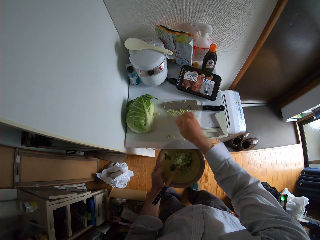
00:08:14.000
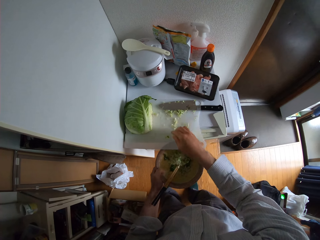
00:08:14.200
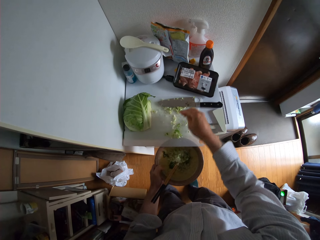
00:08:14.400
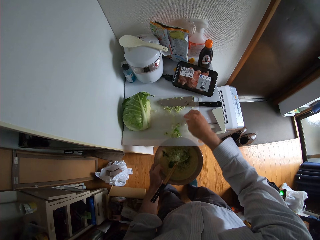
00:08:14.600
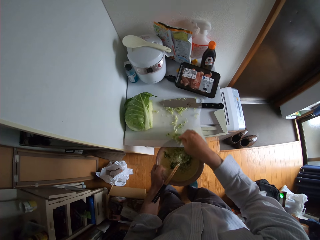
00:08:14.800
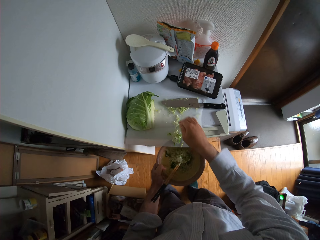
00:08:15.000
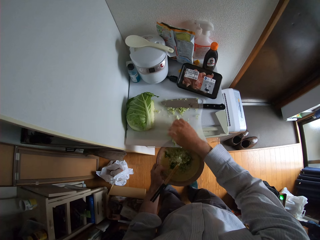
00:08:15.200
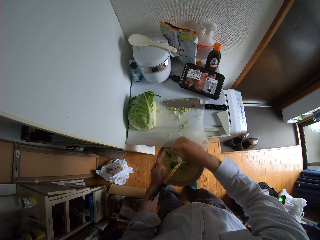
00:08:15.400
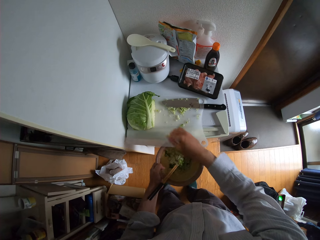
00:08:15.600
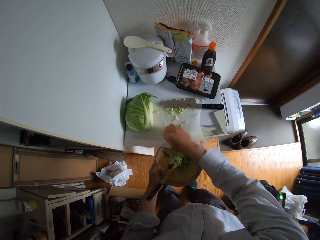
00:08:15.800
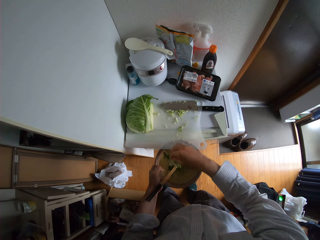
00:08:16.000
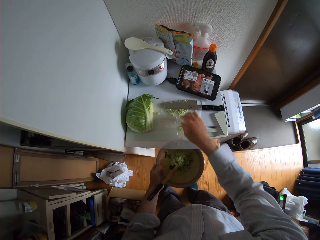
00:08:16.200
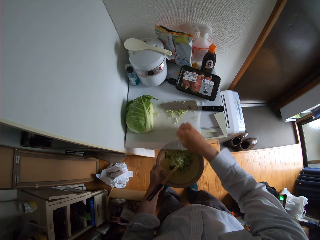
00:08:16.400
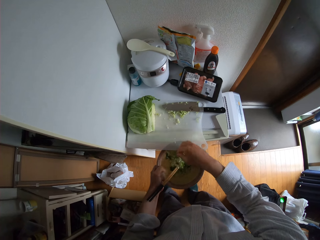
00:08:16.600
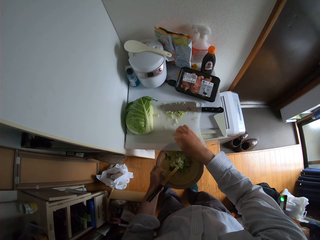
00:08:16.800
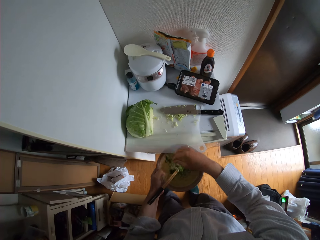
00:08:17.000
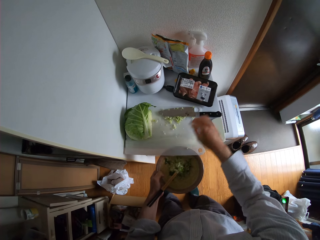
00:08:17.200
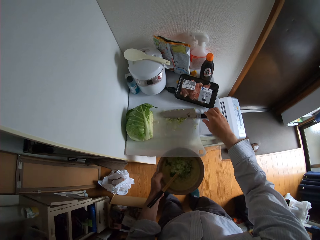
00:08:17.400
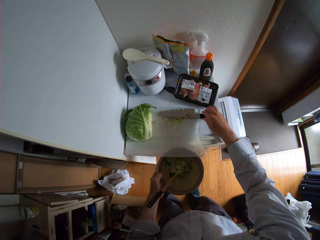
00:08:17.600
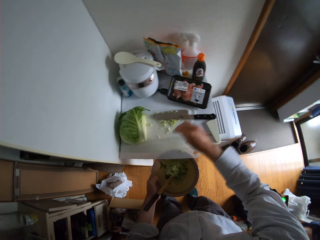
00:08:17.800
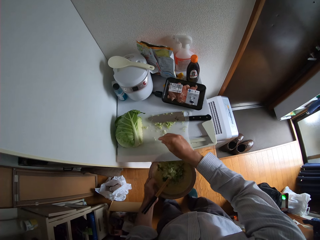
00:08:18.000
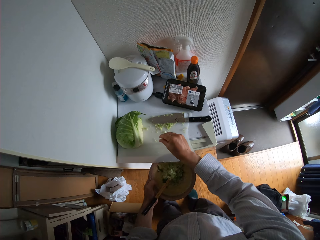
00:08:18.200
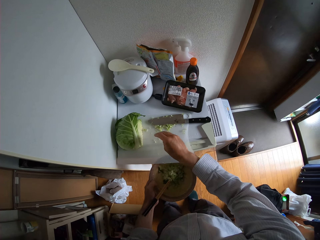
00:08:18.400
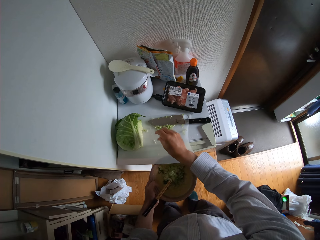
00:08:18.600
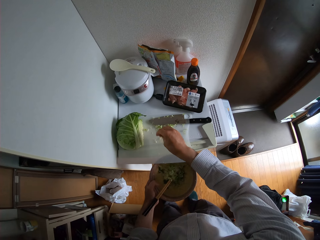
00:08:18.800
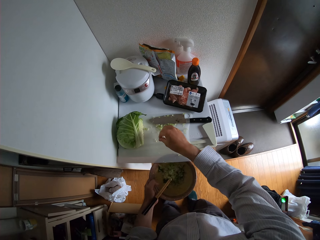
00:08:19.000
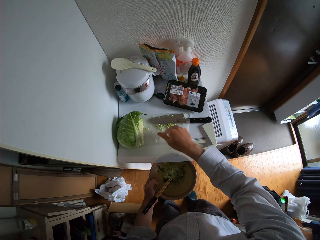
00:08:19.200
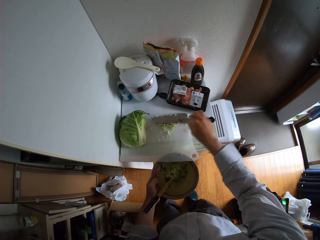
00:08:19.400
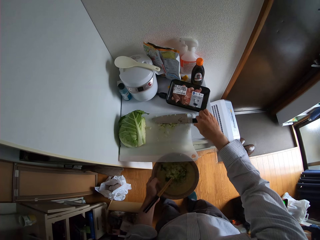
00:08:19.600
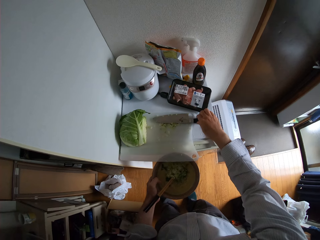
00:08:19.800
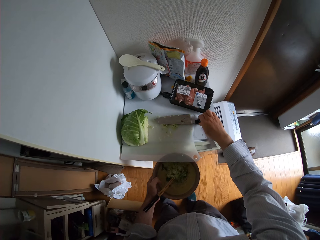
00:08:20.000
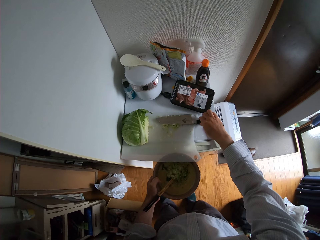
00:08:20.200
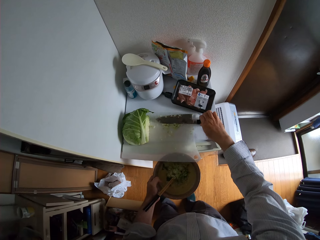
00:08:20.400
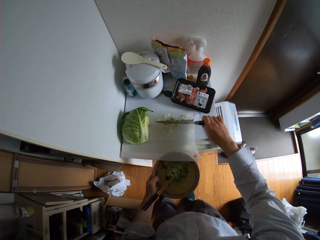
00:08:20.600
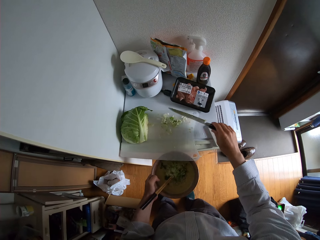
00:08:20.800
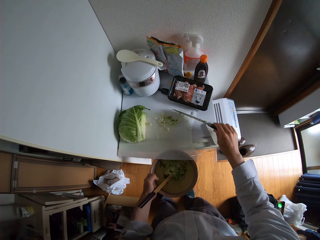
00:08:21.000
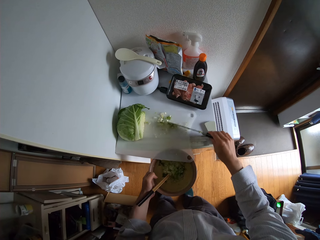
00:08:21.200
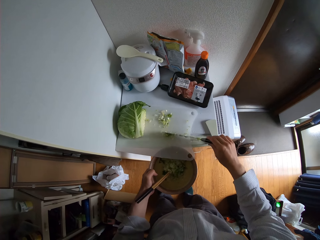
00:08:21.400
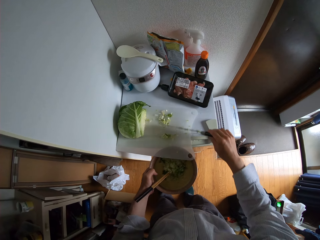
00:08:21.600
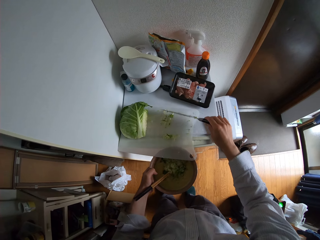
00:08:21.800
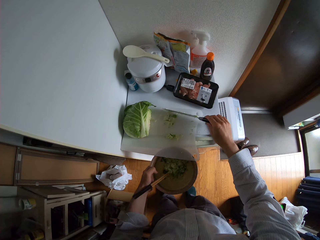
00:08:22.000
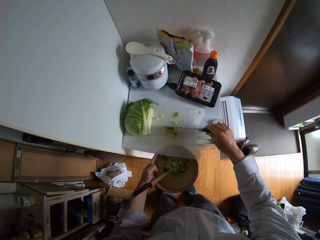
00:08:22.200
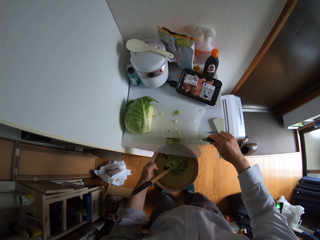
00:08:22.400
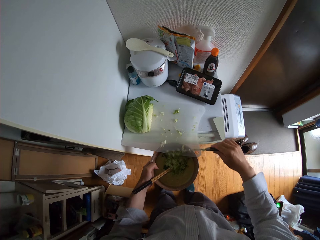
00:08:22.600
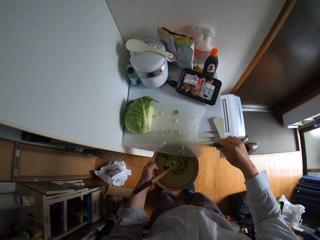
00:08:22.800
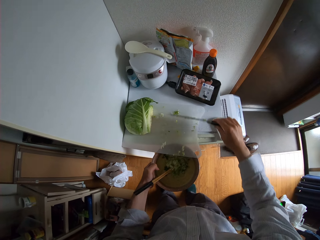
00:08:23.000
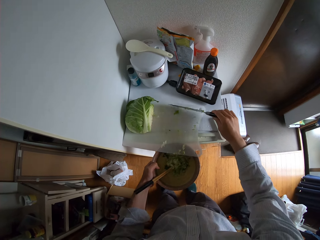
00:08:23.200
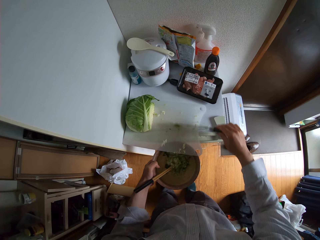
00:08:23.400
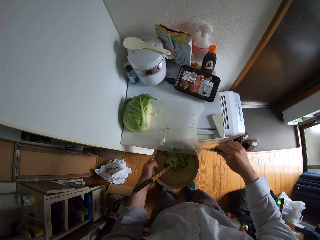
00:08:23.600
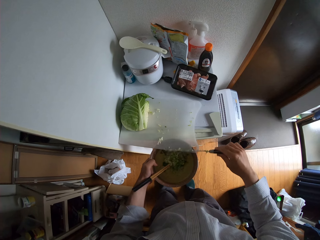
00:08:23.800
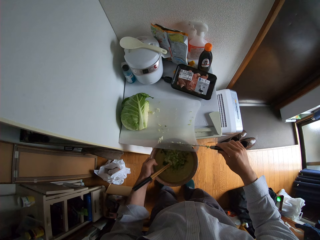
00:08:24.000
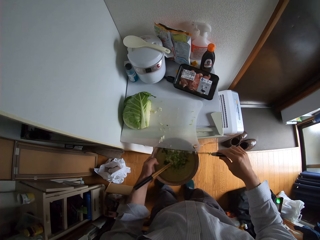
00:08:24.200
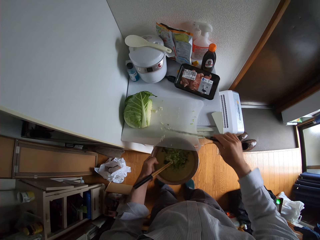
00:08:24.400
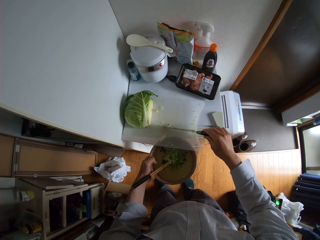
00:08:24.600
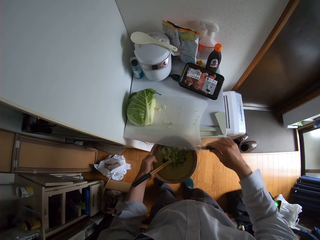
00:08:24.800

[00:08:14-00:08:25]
The camera wearer picks up the knife from the cutting board. They pour the cabbages on the cutting board inside the plate or pot with the knife. They pull the cabbage into the pot.

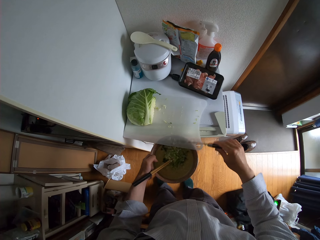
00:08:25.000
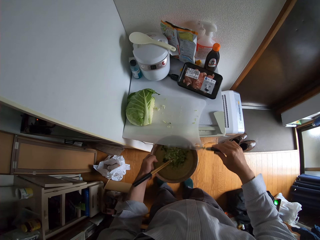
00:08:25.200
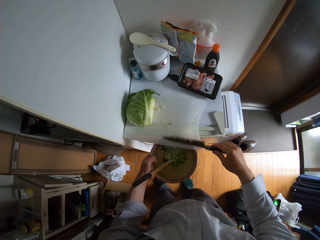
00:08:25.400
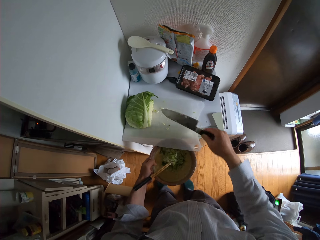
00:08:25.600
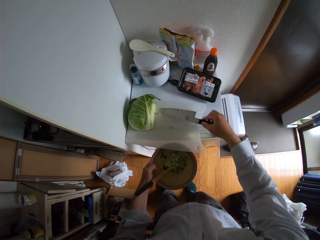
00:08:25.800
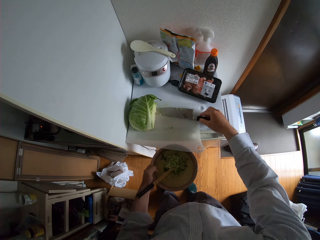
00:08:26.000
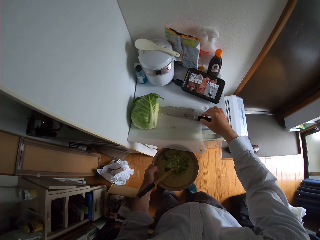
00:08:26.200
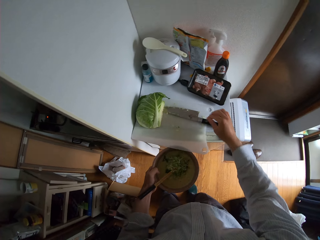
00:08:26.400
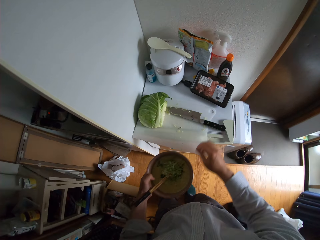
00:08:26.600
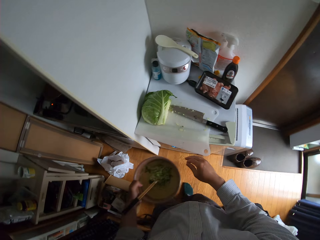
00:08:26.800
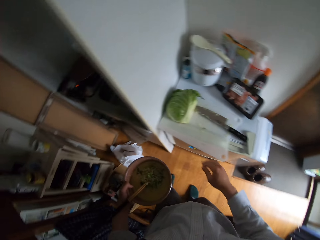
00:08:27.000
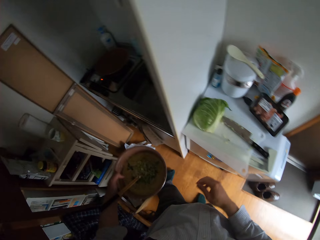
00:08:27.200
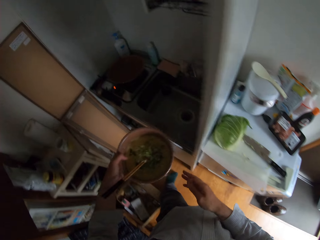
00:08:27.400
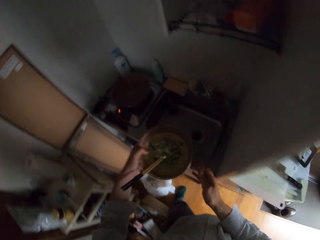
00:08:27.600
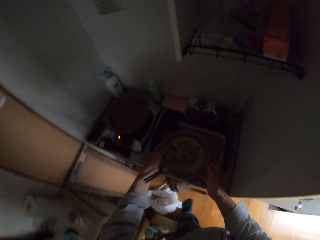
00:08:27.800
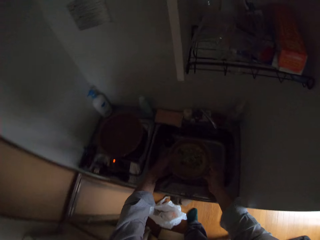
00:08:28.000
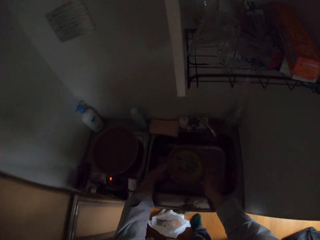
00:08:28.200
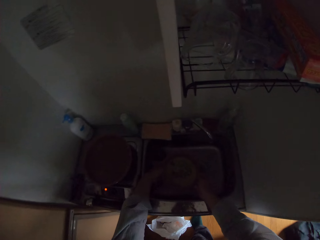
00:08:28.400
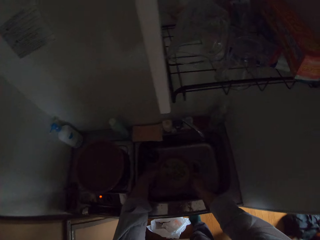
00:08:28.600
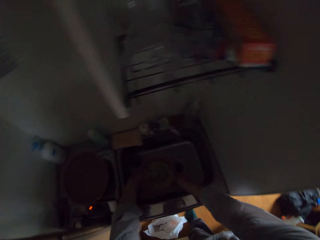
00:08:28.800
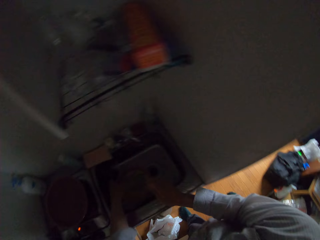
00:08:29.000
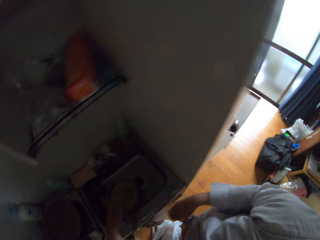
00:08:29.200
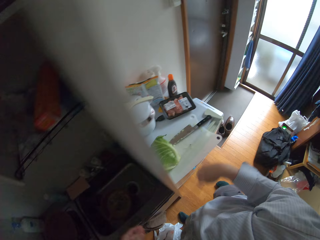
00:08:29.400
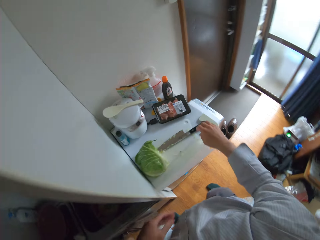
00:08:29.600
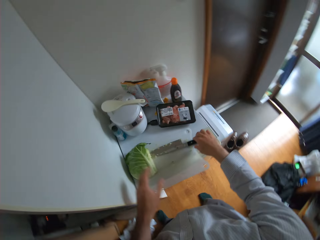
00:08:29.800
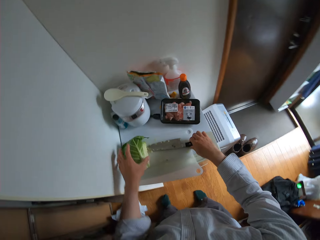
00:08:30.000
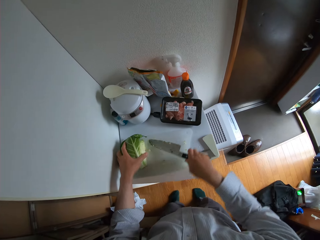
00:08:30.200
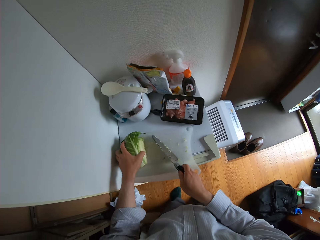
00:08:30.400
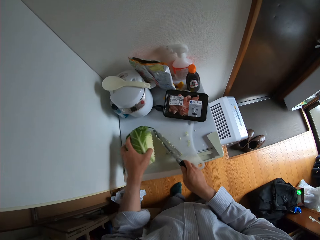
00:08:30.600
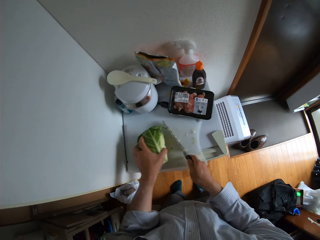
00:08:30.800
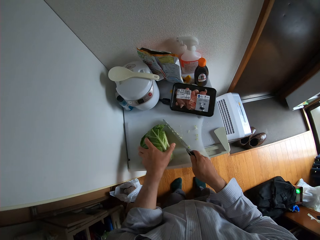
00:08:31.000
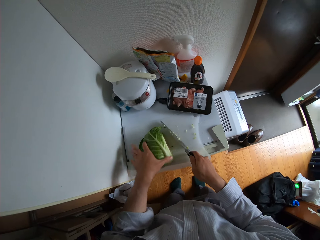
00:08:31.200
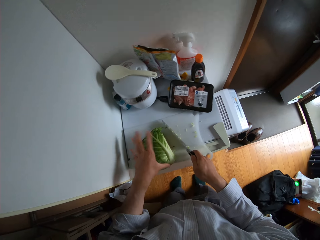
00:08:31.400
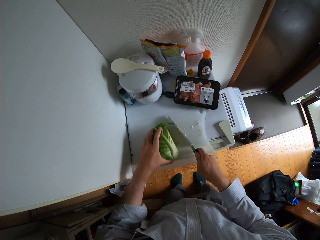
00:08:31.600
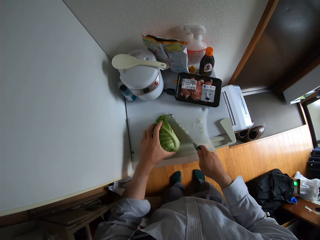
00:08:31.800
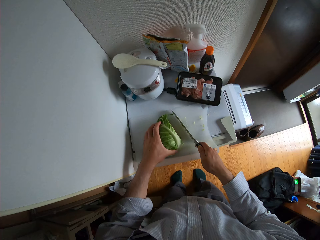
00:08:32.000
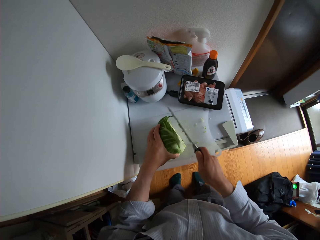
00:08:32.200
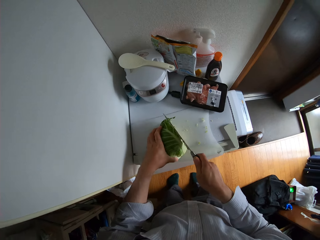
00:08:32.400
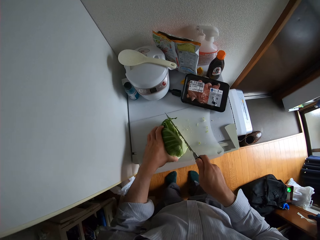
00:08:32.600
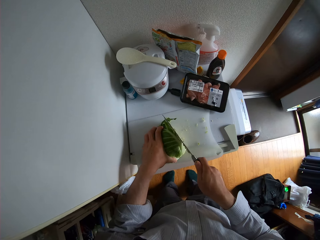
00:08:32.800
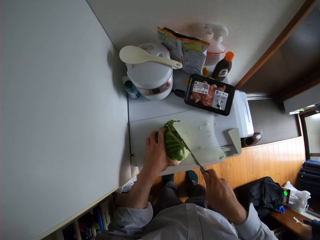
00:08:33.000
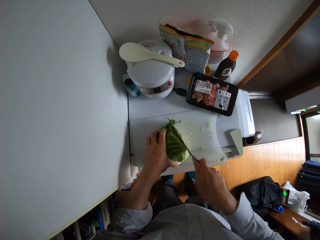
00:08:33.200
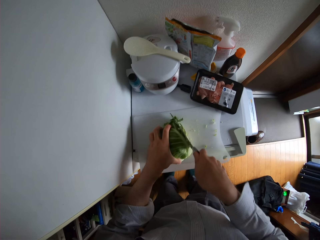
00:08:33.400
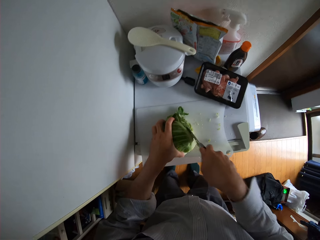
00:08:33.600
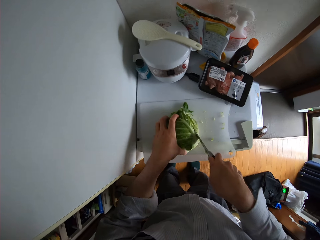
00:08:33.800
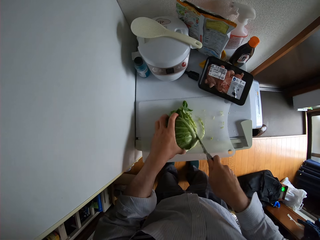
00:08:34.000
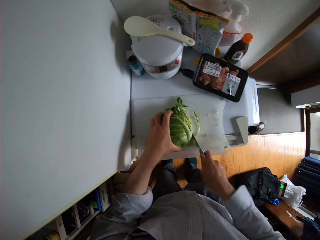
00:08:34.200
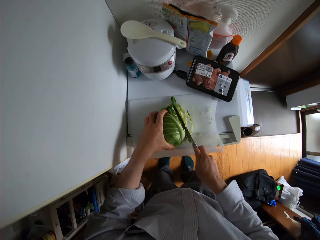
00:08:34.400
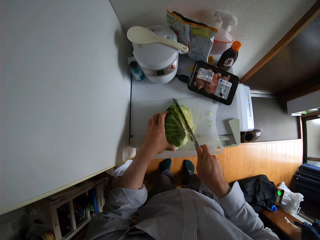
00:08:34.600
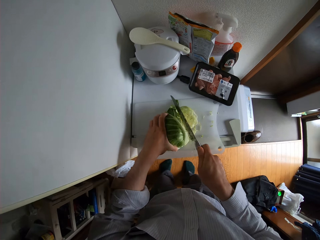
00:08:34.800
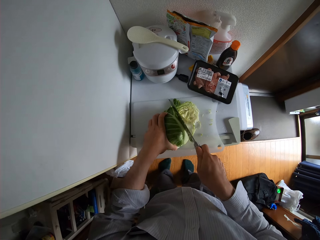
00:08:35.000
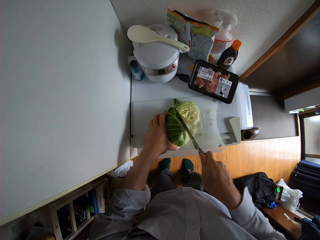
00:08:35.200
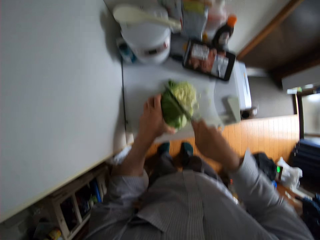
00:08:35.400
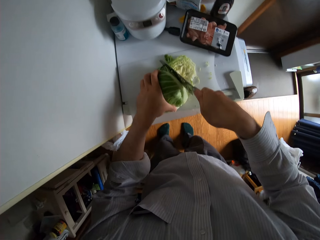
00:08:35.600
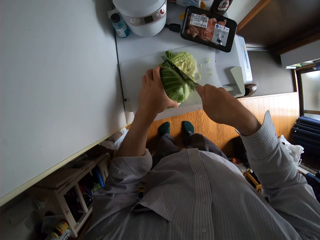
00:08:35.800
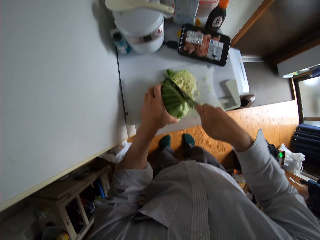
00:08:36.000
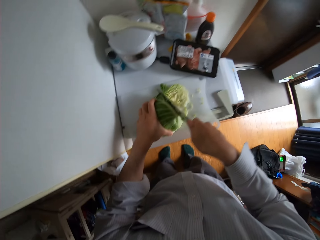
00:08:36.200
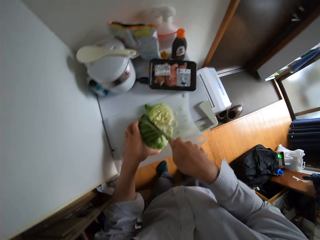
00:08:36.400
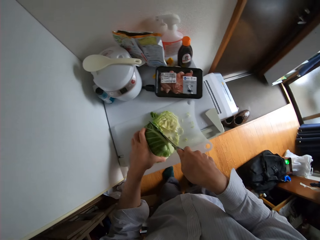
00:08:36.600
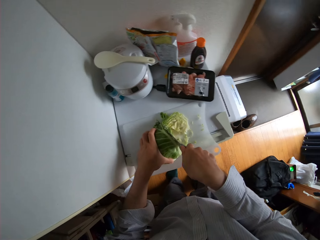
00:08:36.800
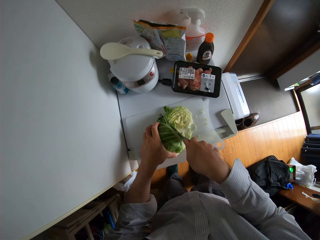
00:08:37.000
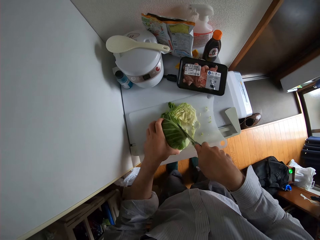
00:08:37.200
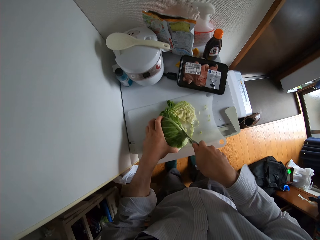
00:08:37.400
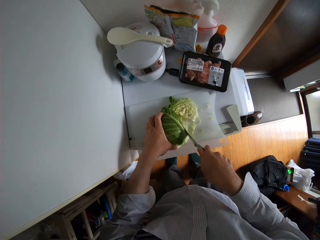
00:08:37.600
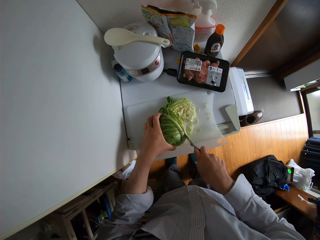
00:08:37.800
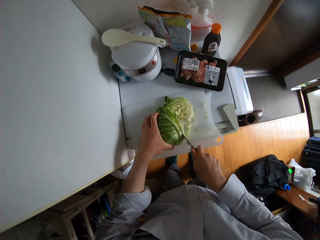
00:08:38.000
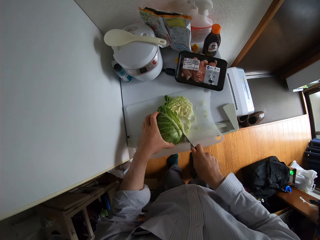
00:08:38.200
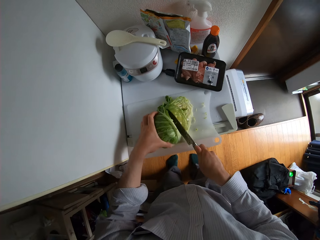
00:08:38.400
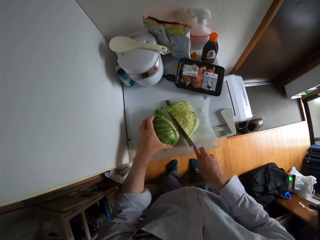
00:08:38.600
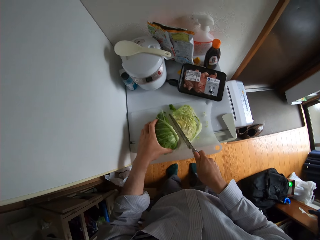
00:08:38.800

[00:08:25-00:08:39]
The camera wearer drops the knife on the cutting board. They drop the plate inside the sink. They pick up the cabbage and the knife from the cutting board. They adjust the cabbage on the cutting board. They cut the cabbage with the knife.
